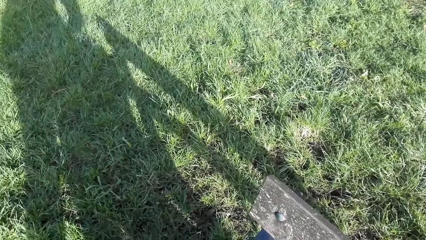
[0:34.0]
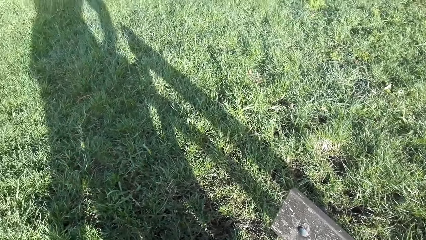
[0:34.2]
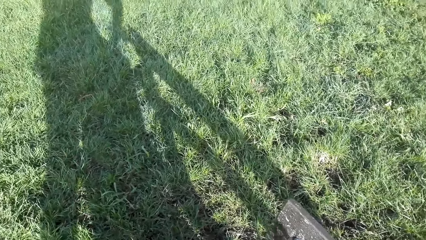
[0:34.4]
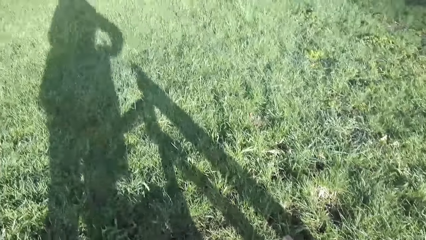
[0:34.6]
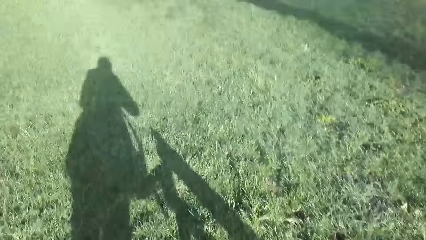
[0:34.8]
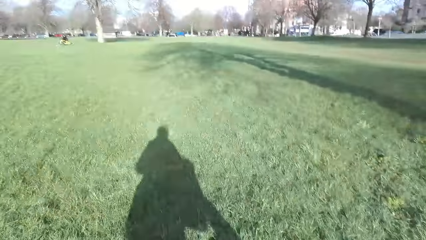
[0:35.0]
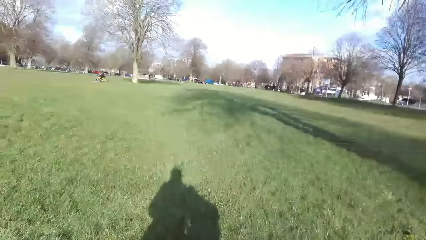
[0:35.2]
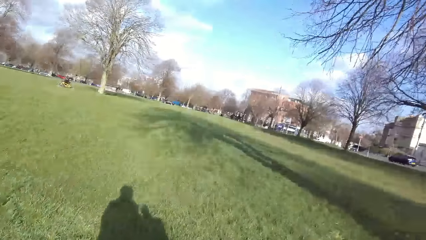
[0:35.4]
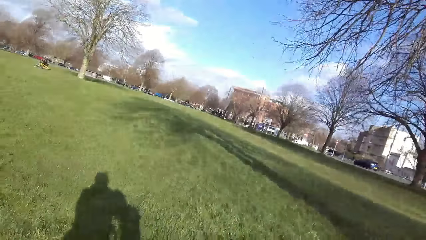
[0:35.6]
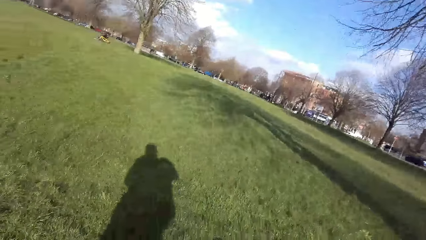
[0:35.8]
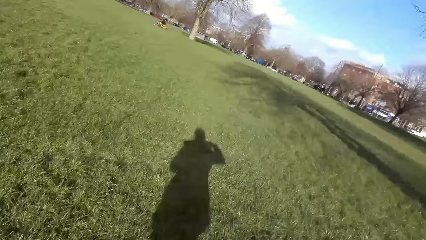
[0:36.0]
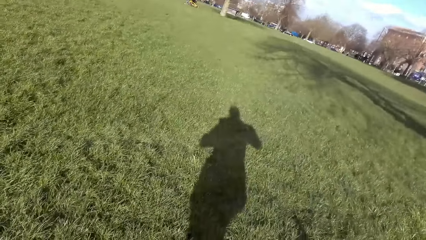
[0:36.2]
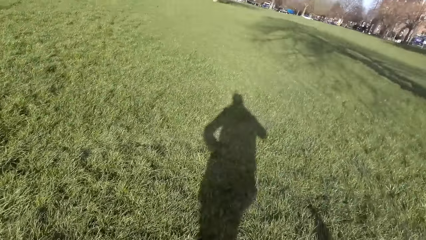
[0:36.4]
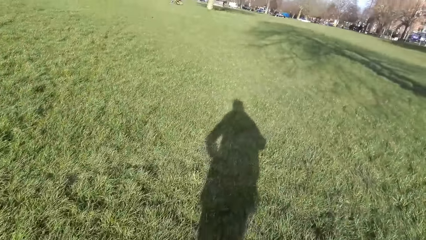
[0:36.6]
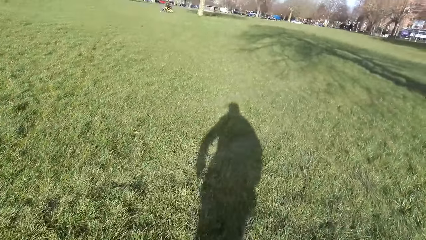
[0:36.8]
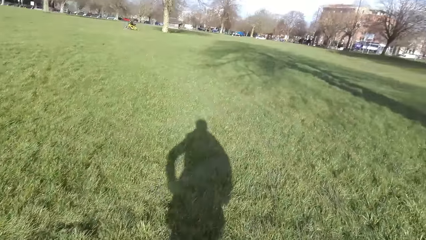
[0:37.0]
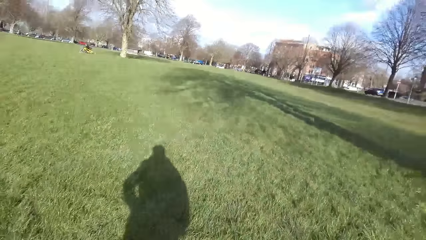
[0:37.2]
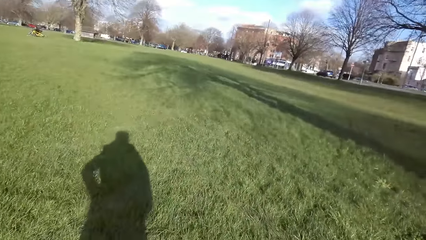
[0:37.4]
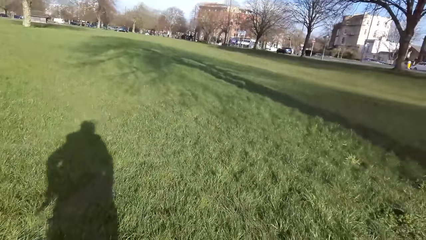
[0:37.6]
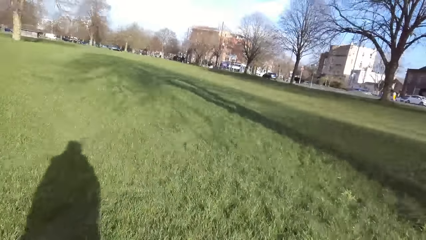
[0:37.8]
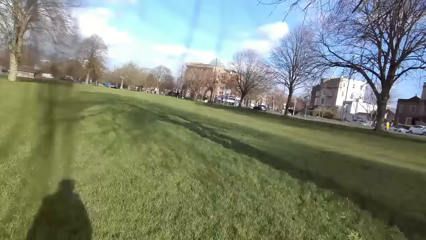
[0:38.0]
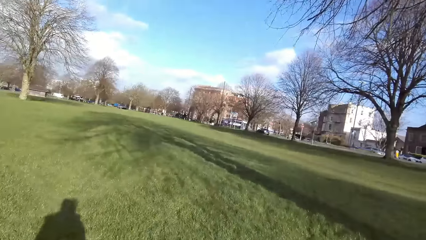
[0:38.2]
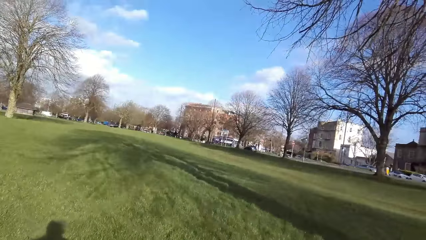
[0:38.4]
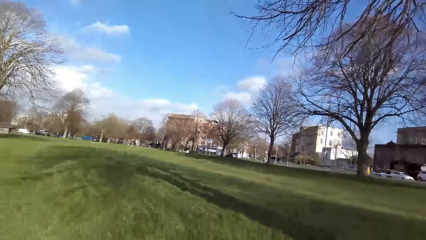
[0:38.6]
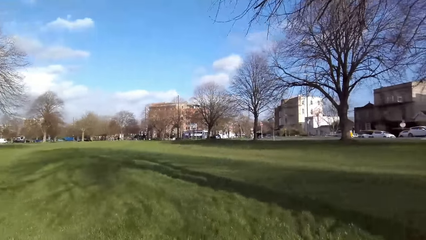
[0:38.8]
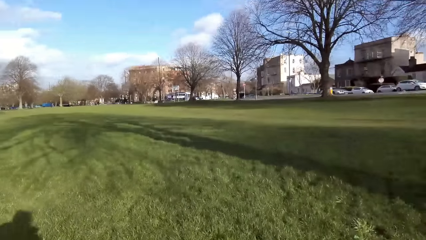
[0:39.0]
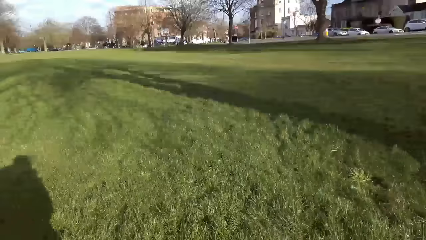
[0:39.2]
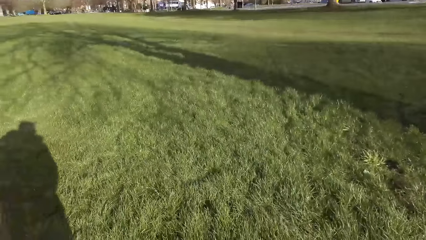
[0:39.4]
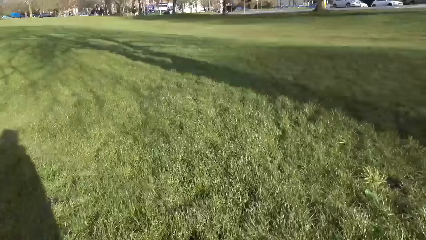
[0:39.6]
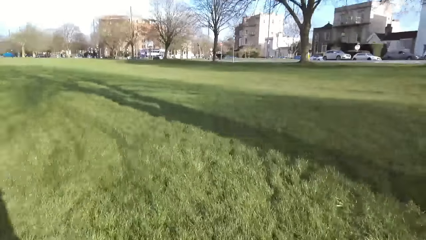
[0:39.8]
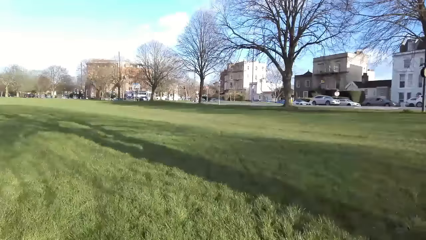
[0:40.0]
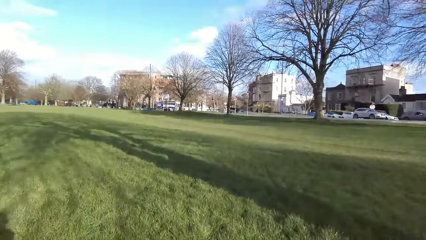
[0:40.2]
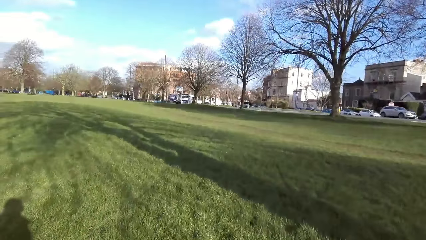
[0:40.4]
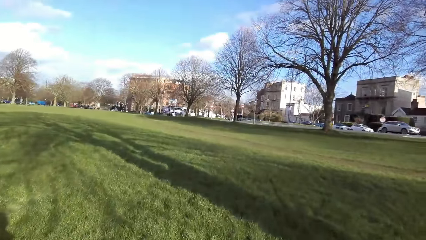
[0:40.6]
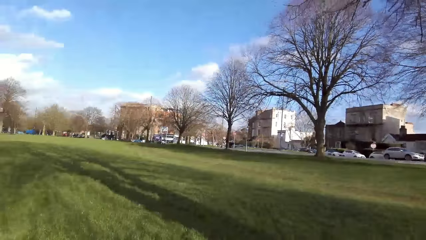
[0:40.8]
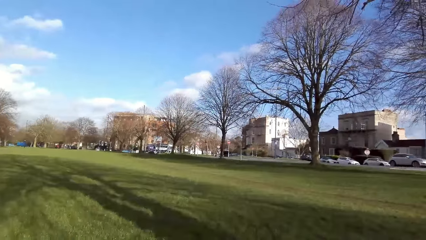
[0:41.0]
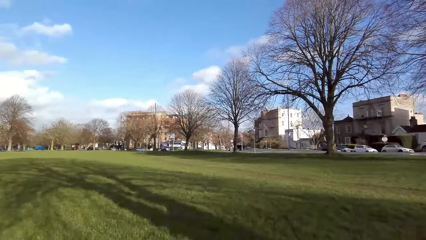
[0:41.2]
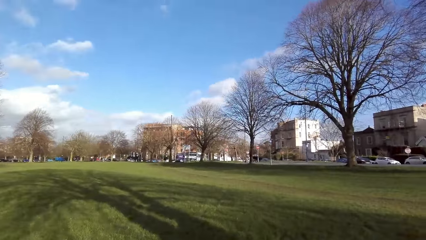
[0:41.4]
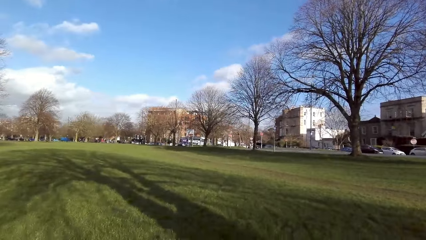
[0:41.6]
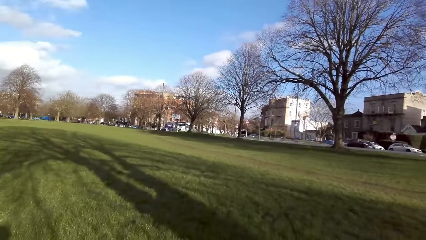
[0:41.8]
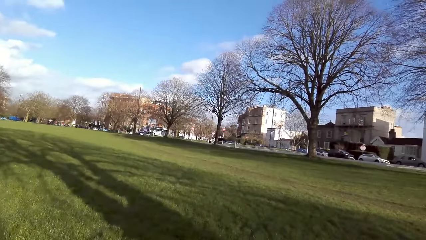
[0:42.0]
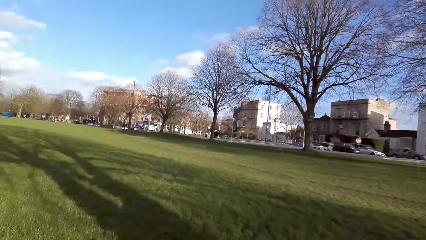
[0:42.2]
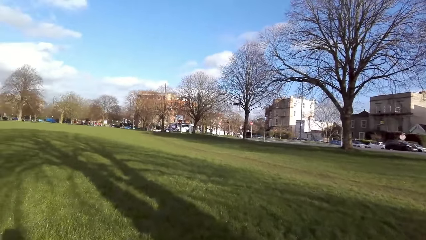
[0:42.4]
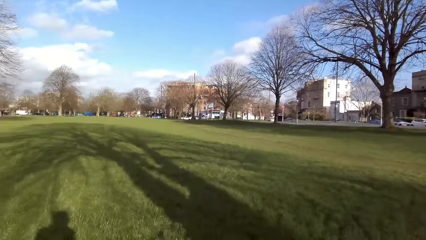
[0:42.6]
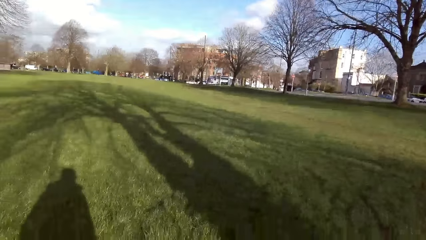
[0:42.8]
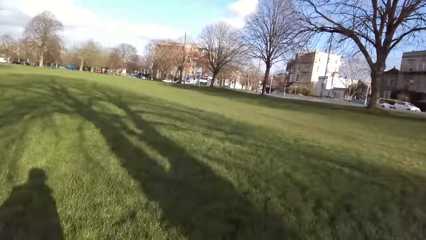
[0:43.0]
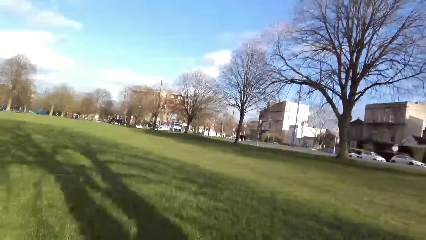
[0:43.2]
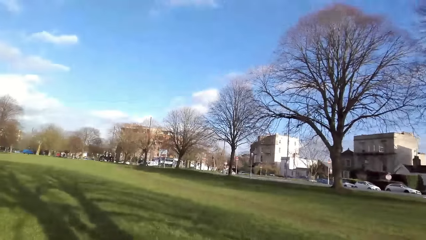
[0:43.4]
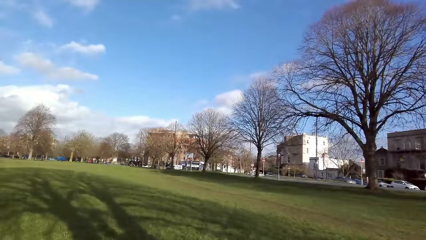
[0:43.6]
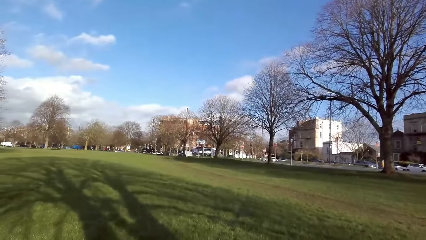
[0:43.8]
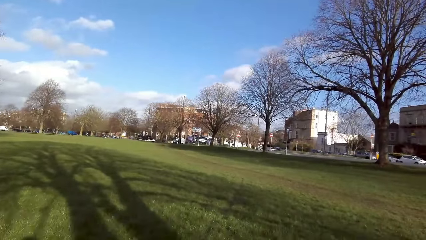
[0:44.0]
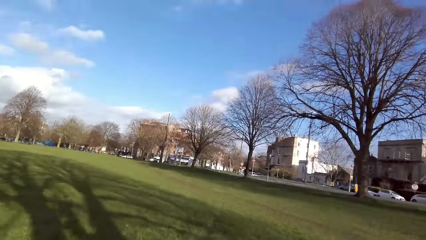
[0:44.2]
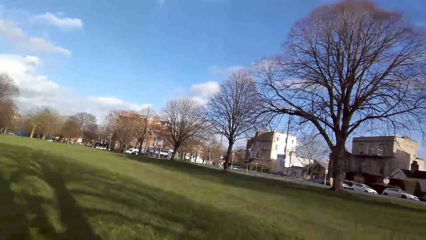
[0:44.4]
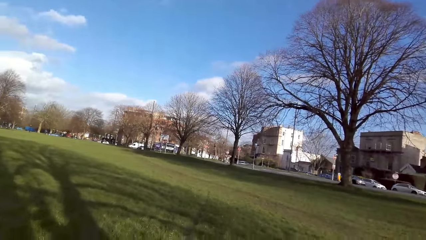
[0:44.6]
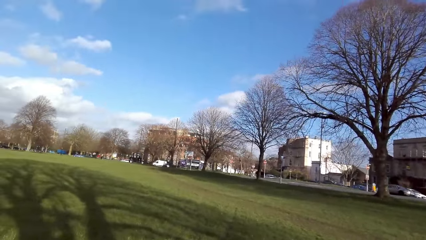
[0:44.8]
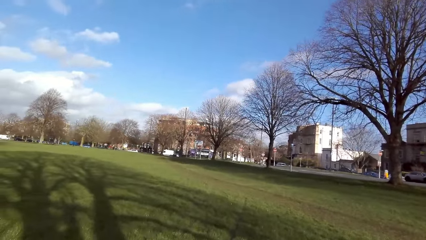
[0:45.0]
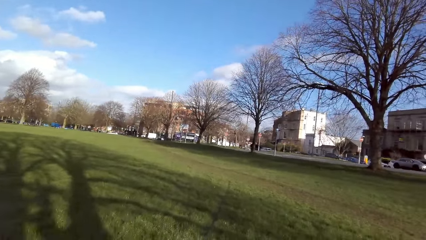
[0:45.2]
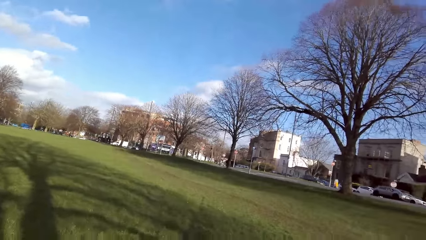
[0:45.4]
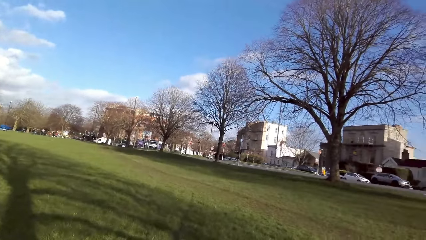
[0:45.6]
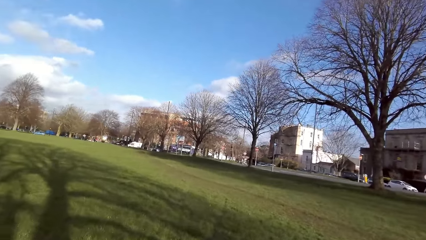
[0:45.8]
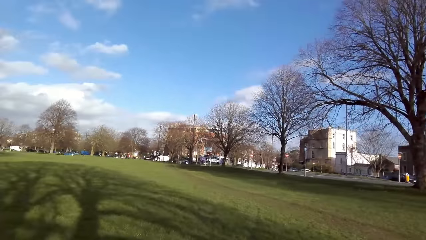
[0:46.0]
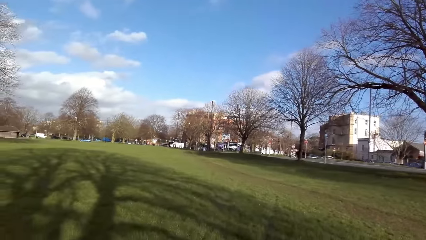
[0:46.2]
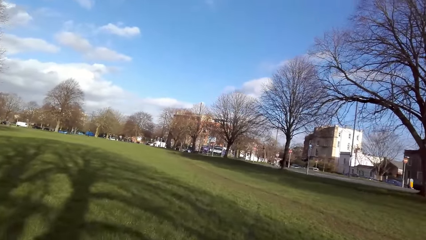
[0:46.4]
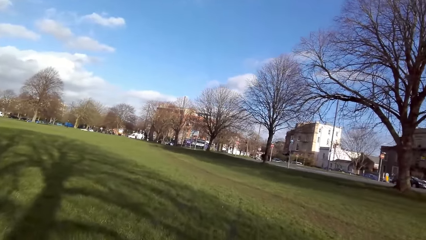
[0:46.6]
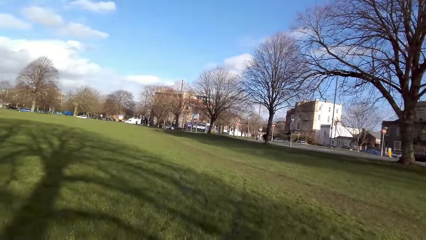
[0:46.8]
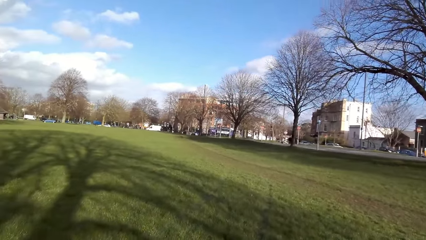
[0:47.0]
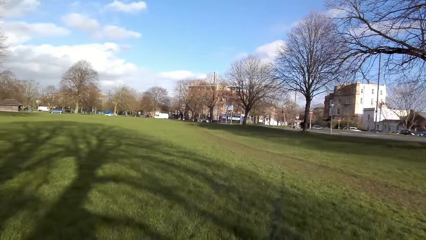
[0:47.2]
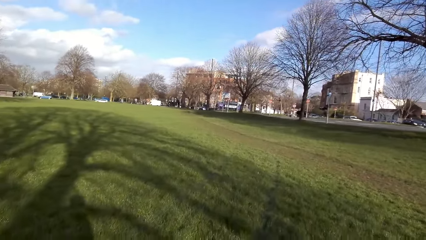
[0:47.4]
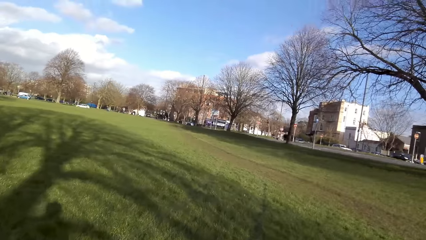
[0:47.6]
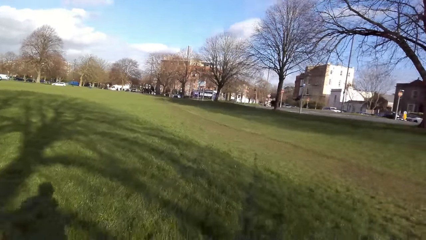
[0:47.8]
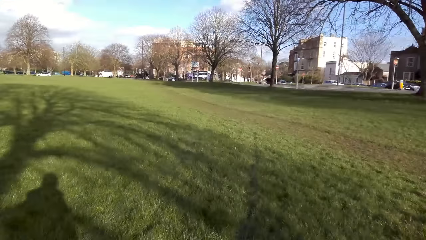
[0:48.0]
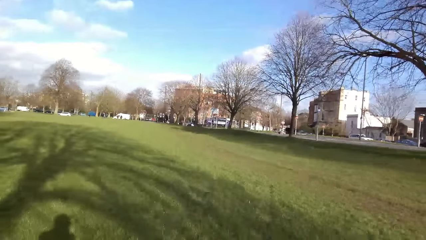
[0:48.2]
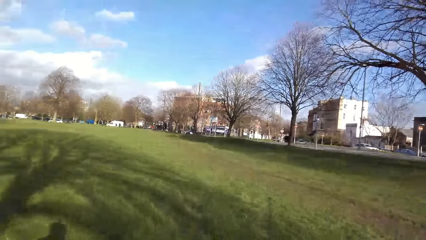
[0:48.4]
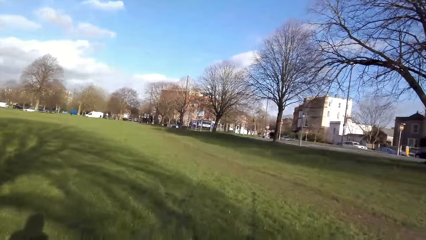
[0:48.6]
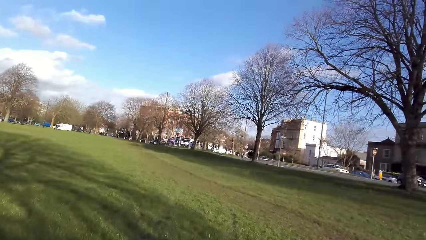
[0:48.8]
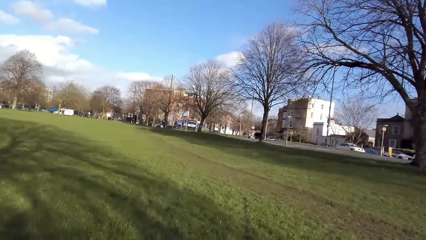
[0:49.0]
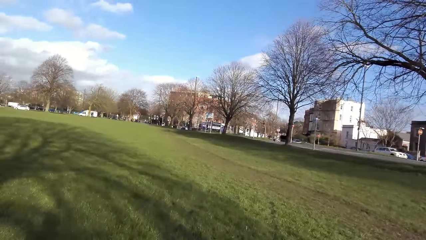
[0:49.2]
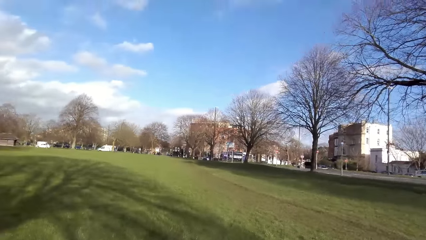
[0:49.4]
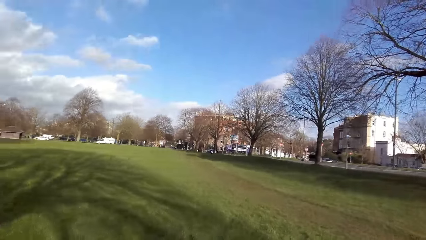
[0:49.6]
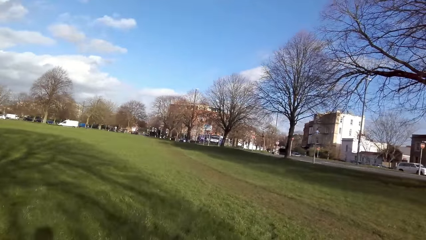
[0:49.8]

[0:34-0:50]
The camera wearer walks along a bush path. They walk around.
